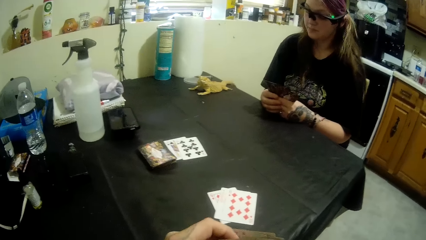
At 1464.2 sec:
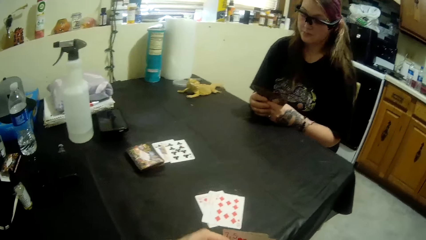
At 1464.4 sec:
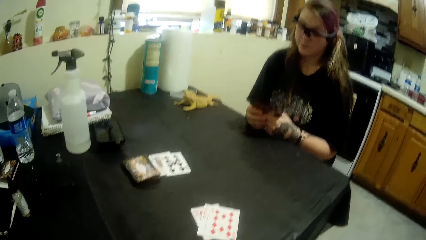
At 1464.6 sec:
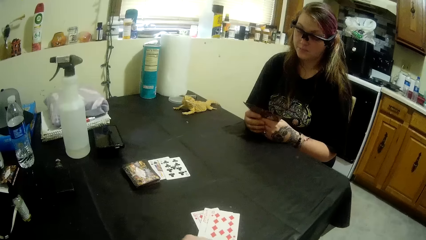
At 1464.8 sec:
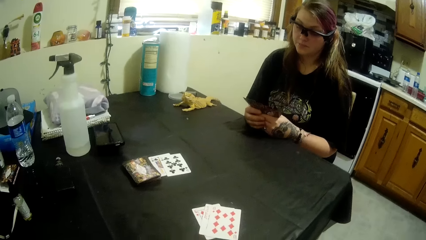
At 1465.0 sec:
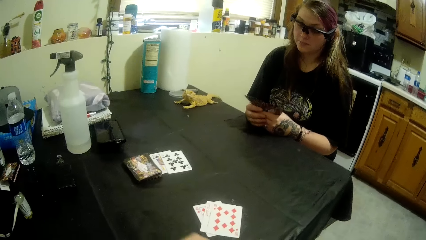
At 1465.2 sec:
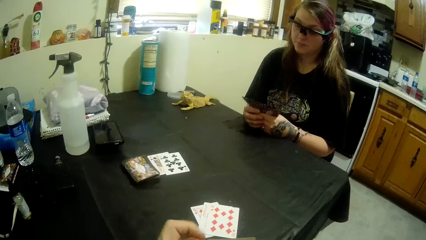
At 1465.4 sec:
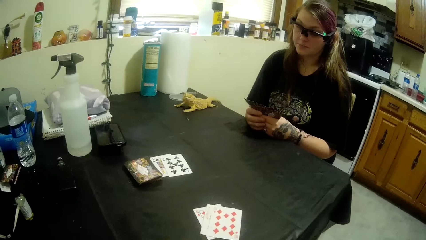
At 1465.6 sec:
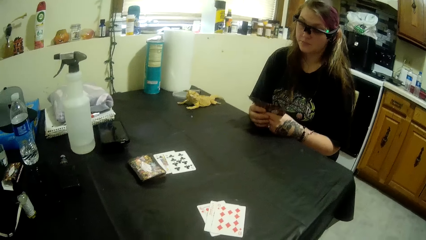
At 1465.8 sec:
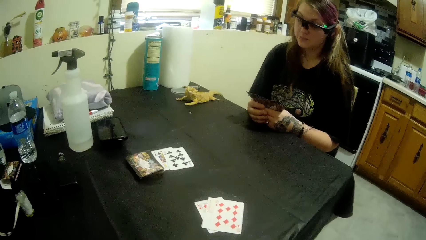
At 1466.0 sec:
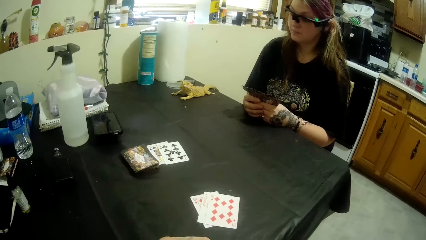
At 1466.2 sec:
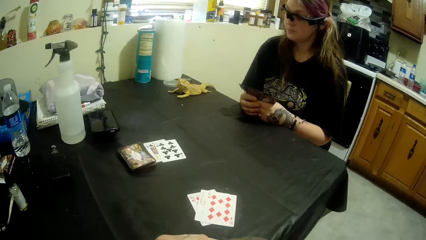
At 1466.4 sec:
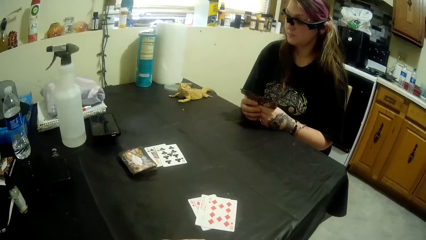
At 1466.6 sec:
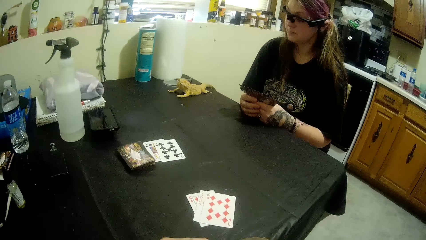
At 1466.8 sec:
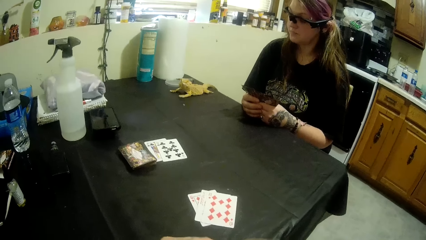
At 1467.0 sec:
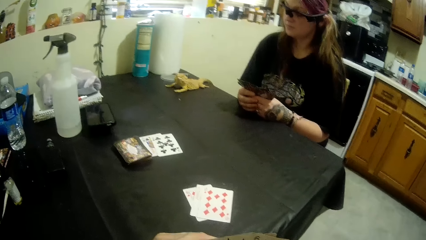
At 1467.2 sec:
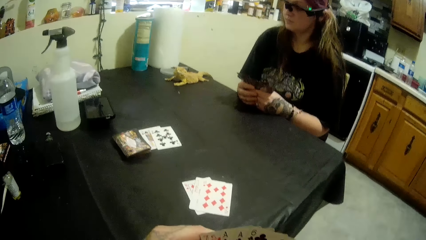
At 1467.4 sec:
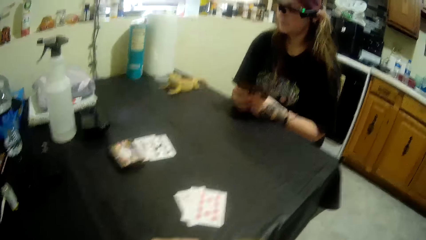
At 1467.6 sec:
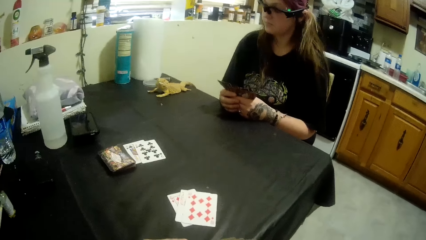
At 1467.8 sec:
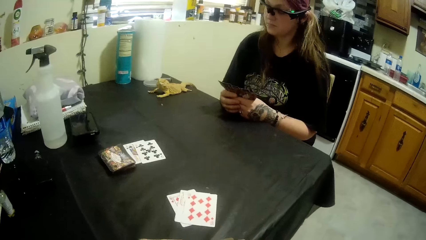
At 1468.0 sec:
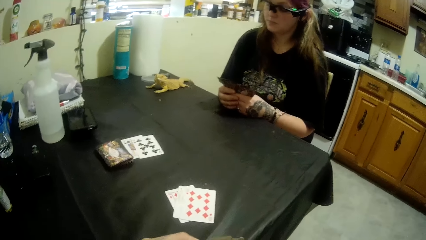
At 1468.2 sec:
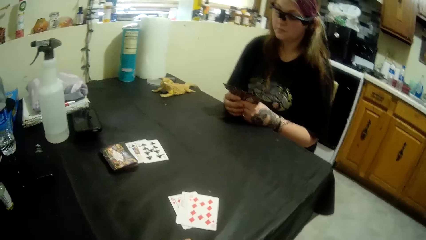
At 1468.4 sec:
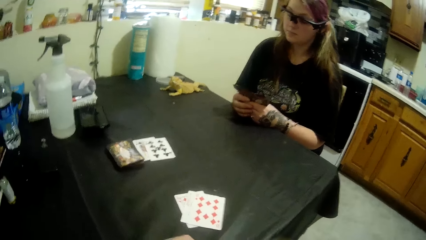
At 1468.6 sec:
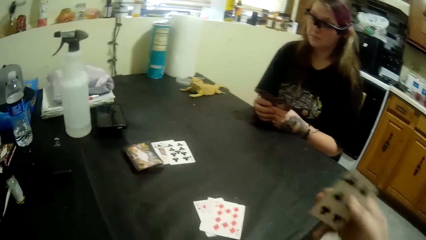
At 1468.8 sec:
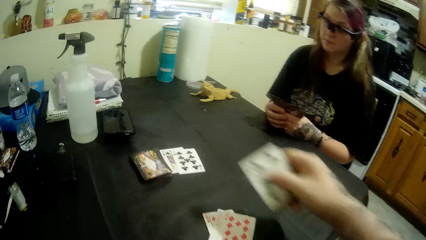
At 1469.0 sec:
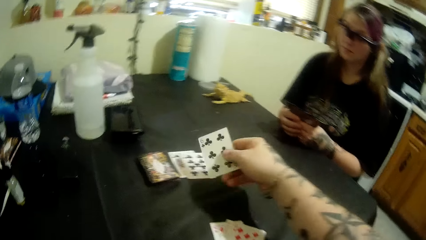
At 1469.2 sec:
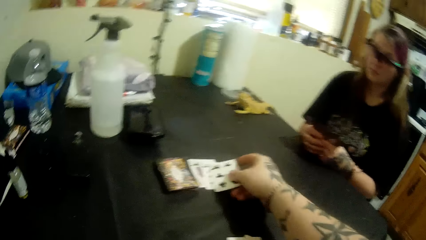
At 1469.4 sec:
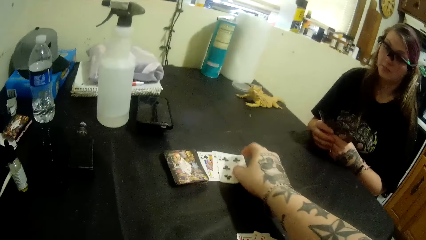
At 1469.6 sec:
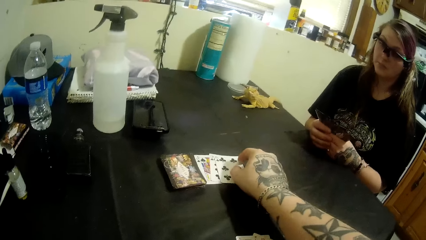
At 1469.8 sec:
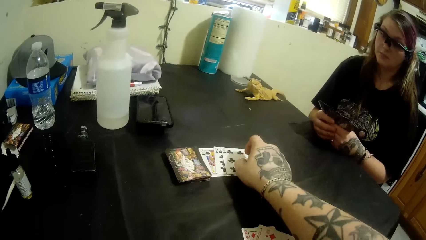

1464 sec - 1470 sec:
The camera wearer plays a card.

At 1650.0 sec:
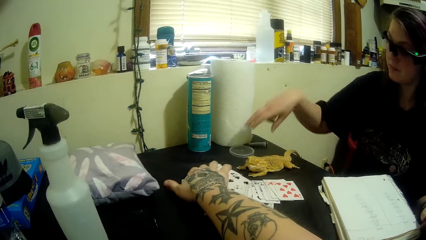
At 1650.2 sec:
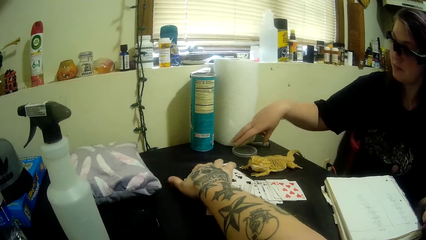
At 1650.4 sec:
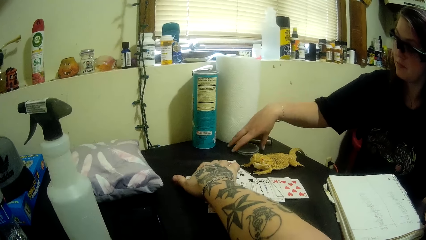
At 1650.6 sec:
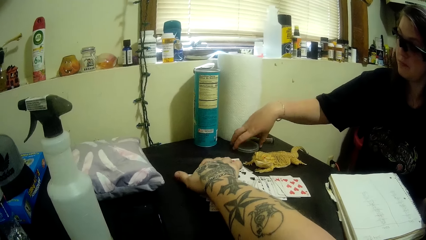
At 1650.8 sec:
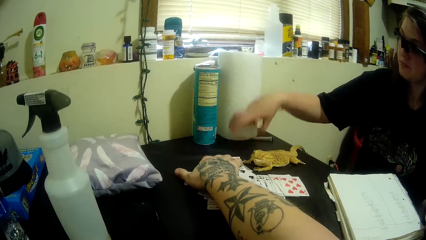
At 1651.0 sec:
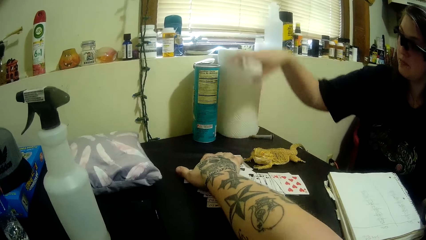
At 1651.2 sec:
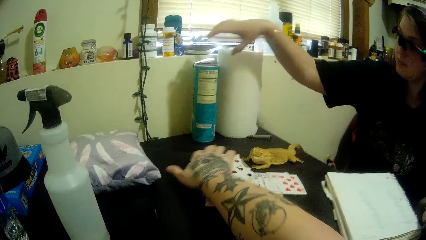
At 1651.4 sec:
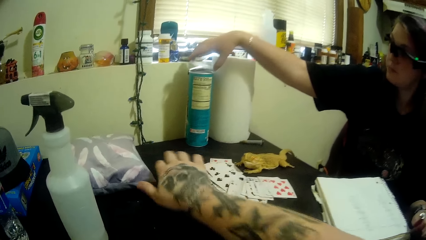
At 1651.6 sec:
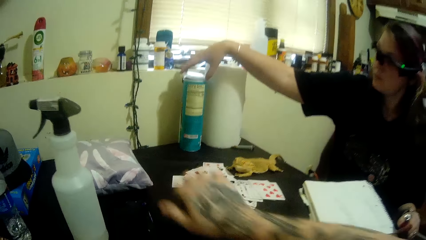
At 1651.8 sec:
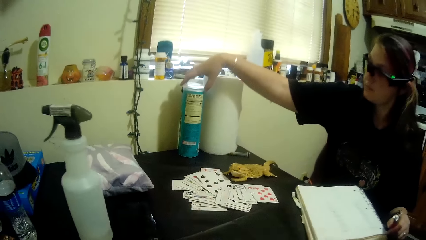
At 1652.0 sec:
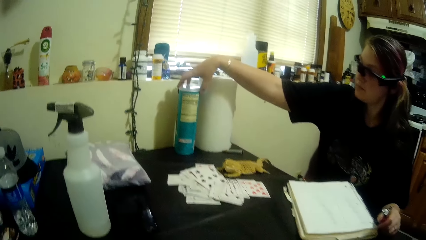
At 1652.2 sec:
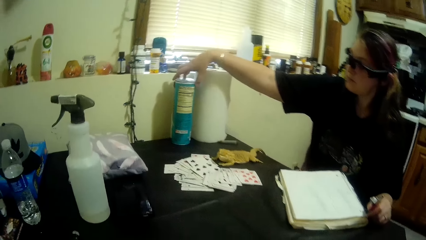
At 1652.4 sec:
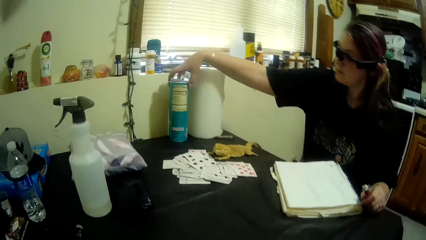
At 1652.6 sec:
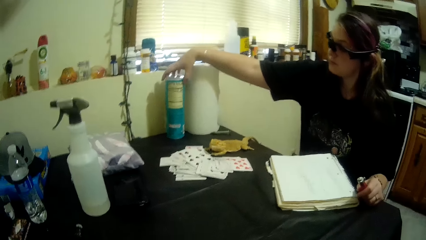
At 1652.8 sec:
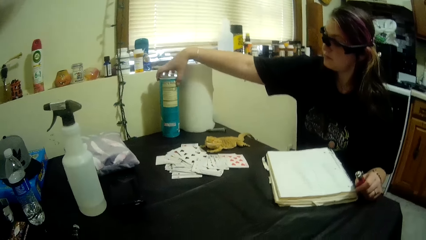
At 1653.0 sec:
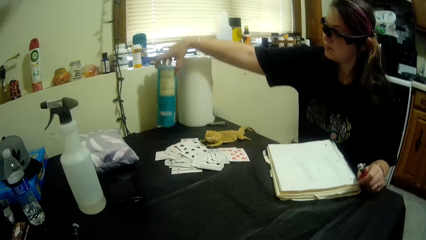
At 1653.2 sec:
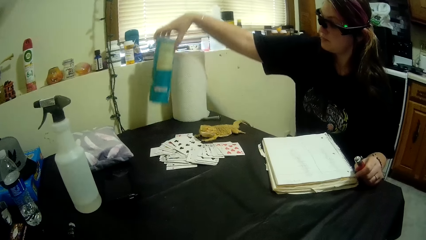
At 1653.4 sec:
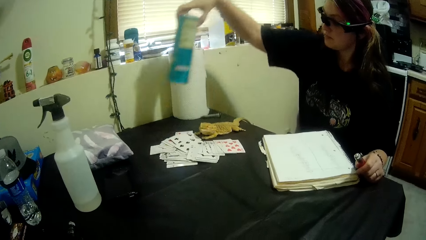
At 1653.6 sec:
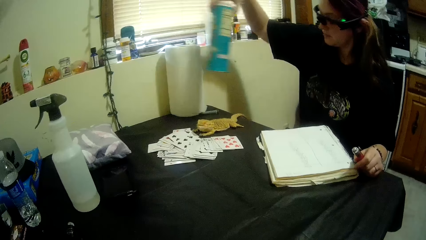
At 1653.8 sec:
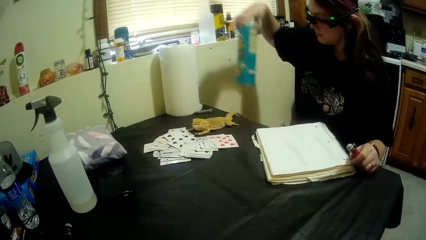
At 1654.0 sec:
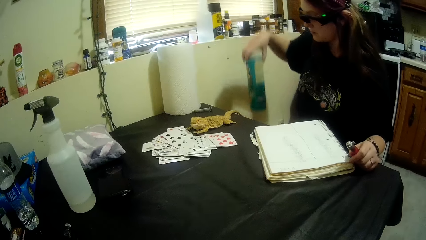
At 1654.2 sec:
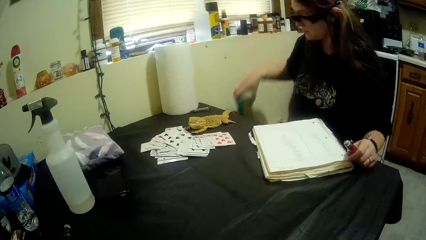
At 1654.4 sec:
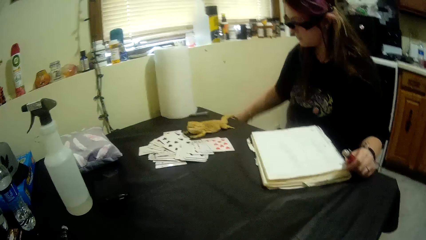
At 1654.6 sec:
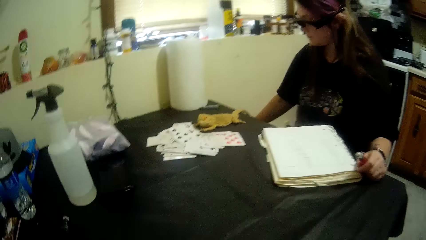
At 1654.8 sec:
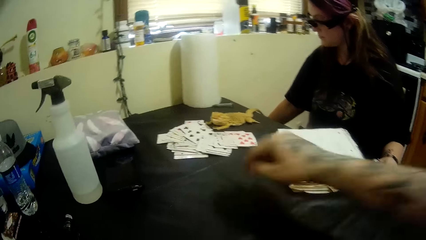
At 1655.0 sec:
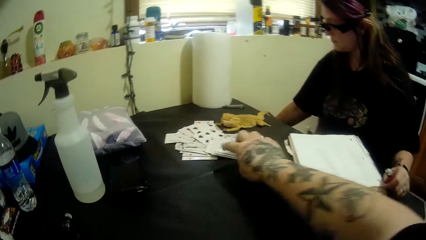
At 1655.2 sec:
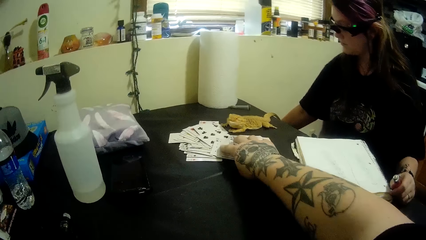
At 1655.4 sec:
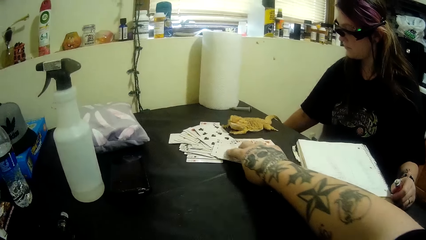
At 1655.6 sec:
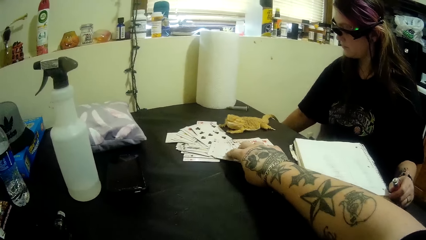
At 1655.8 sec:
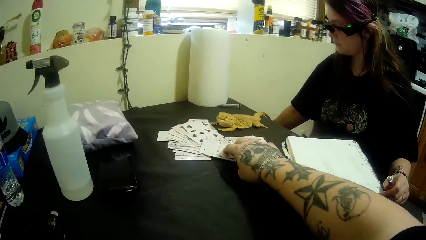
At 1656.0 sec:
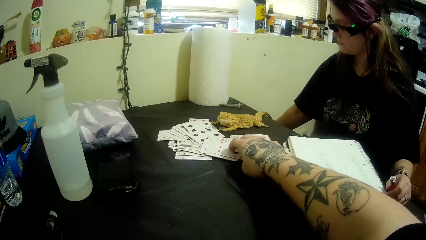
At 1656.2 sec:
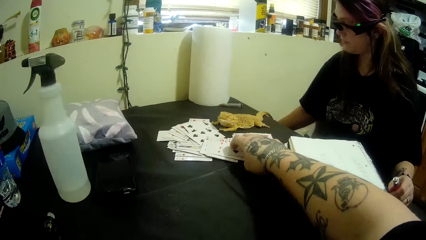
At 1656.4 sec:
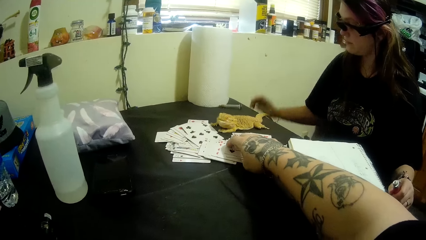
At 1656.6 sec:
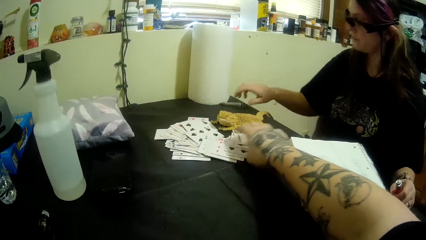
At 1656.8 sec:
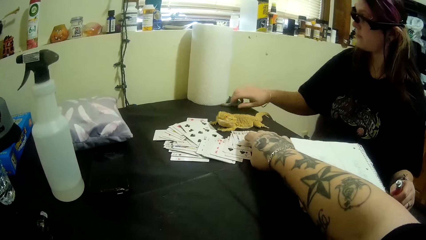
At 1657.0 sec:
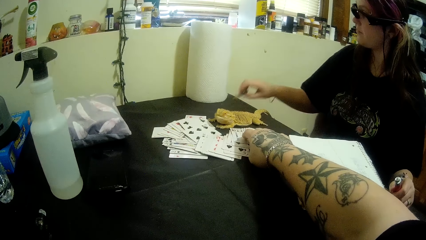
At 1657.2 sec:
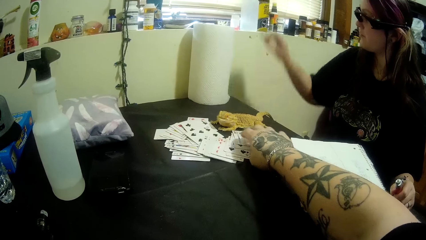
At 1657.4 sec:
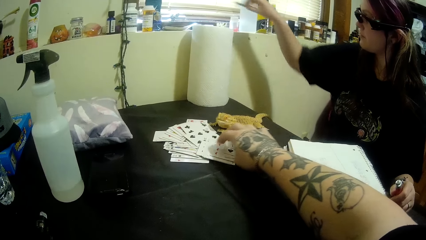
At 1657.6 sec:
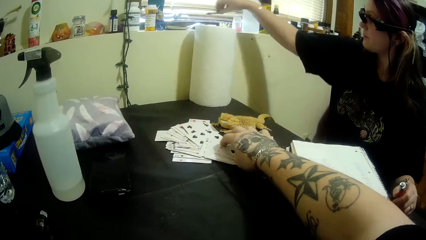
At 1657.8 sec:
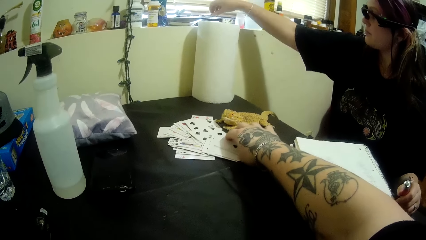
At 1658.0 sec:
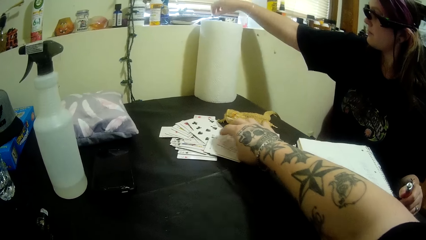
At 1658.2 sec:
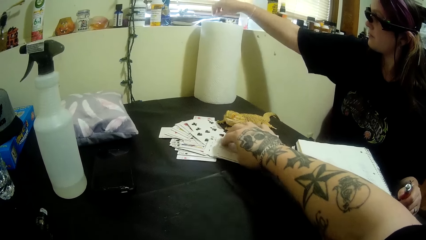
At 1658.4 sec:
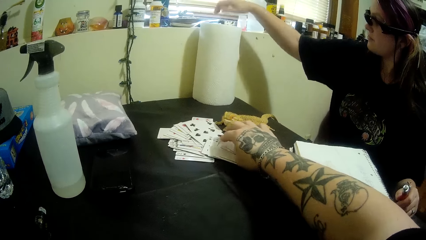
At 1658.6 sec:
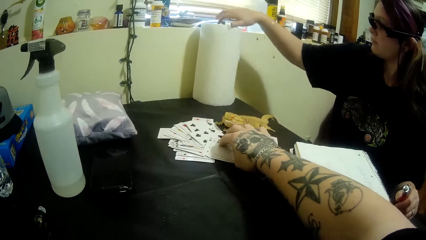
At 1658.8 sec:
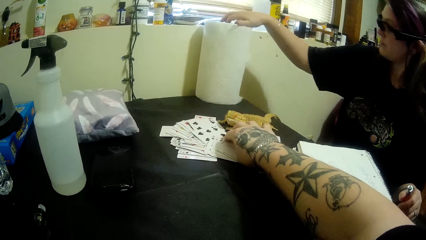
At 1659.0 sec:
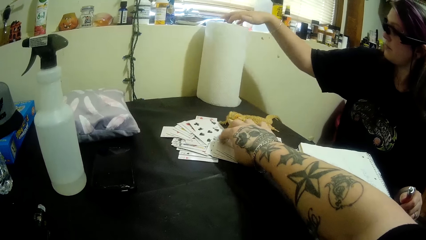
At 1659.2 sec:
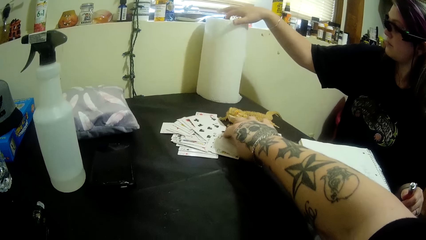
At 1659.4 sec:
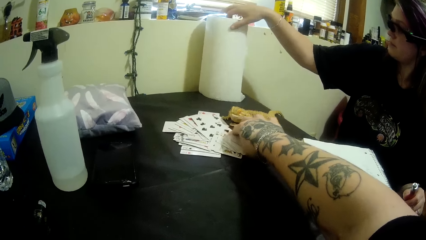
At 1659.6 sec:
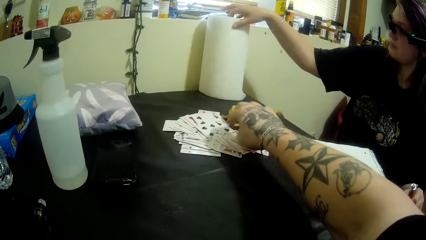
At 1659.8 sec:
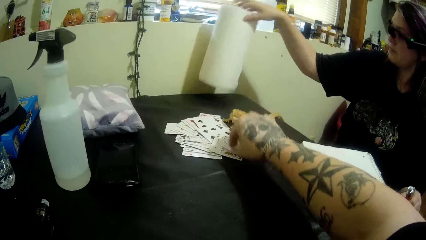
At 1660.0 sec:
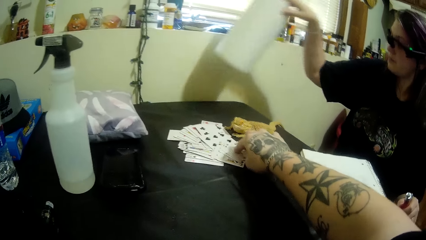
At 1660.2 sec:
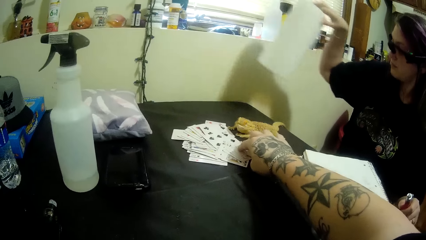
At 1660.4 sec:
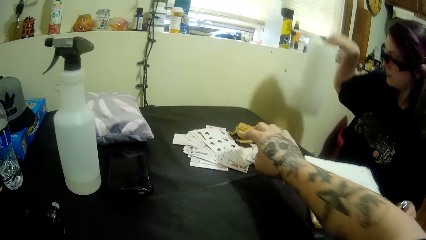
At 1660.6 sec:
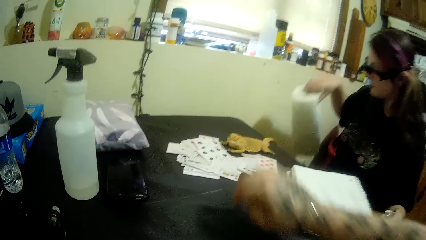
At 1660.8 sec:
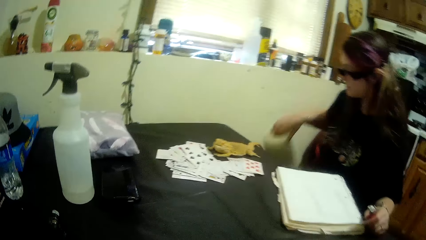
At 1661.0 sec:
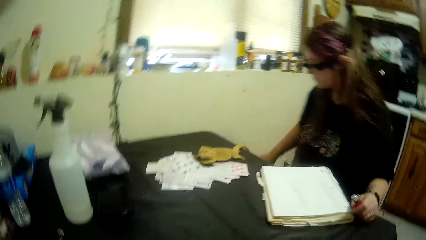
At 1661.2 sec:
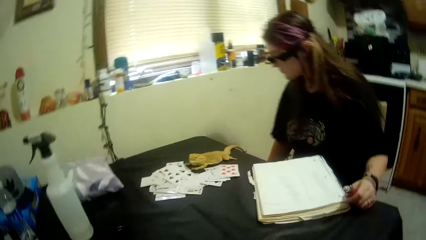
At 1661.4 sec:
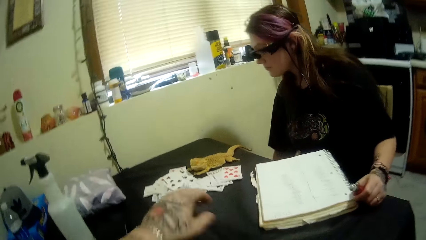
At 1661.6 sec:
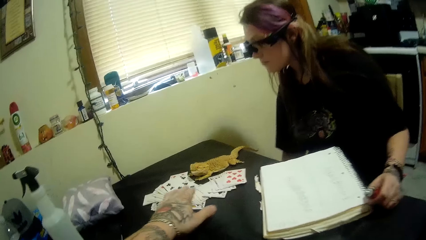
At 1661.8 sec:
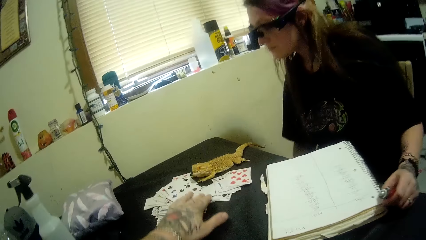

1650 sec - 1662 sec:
The camera wearer picks up a plastic cover. He drops the plastic cover on a container. He stares at the table. A man picks up the container and drops the container on the floor. The camera wearer scatters the cards on the table with his hand. The man picks up a tissue and drops the tissue on the floor. The camera wearer stares at the table.
